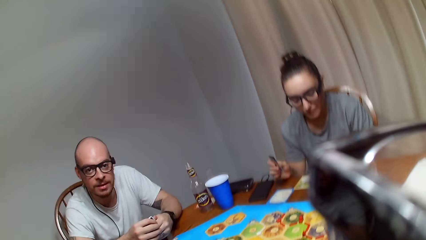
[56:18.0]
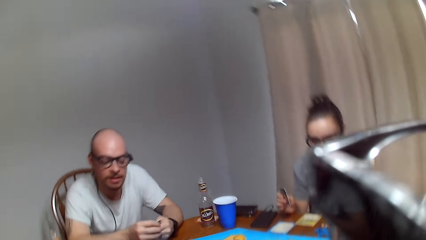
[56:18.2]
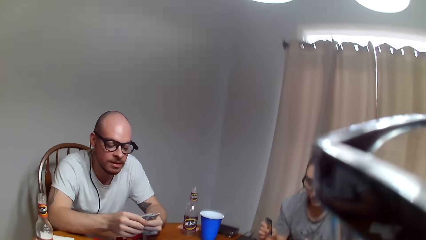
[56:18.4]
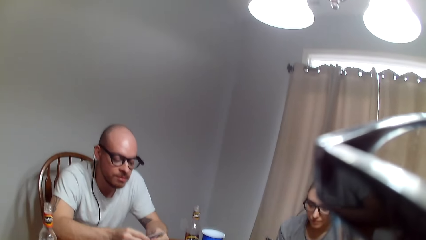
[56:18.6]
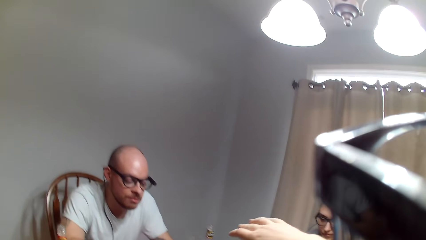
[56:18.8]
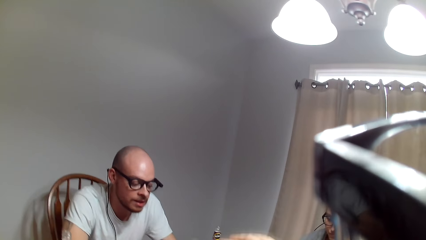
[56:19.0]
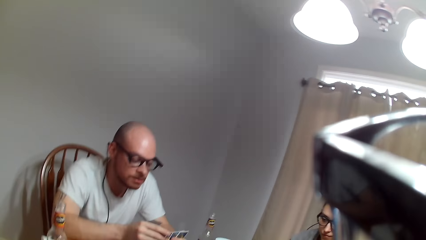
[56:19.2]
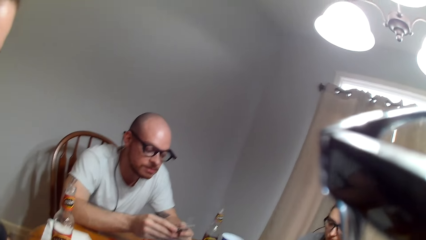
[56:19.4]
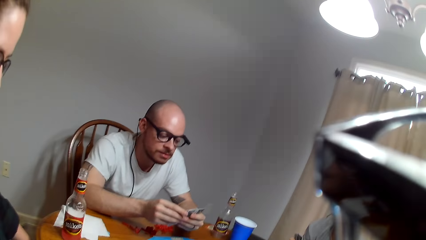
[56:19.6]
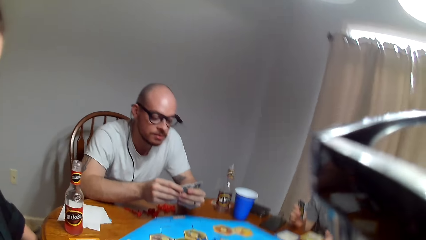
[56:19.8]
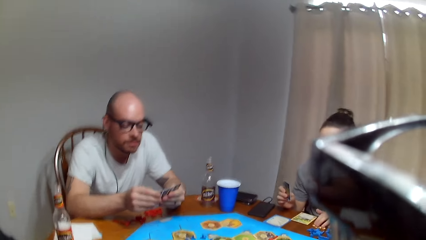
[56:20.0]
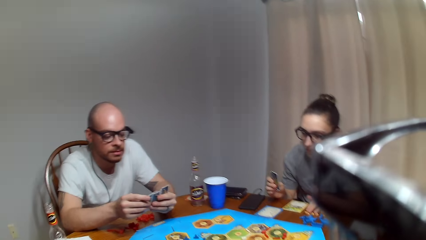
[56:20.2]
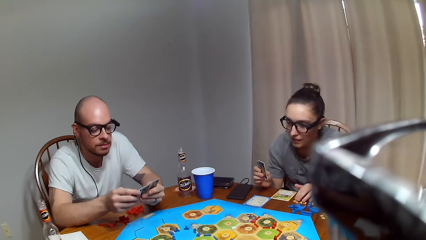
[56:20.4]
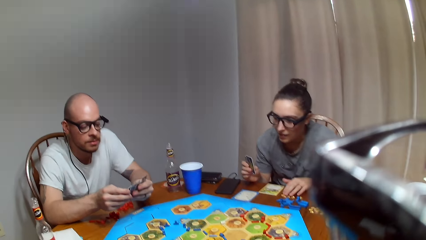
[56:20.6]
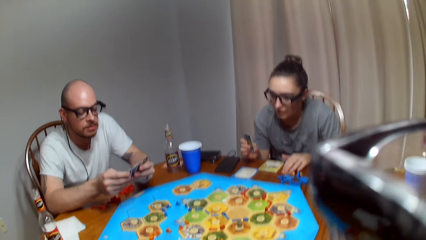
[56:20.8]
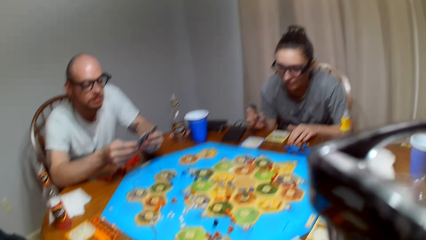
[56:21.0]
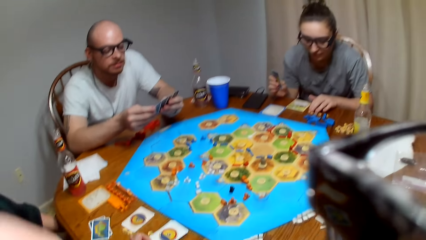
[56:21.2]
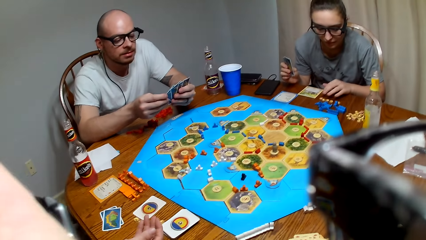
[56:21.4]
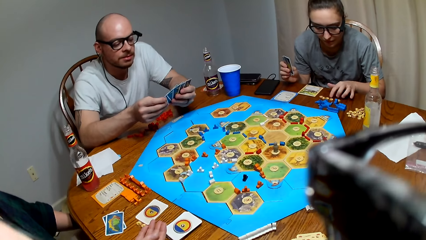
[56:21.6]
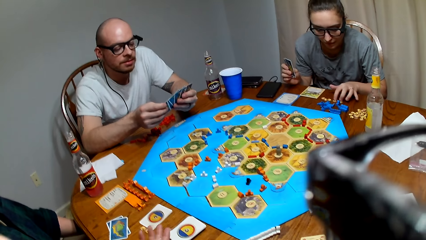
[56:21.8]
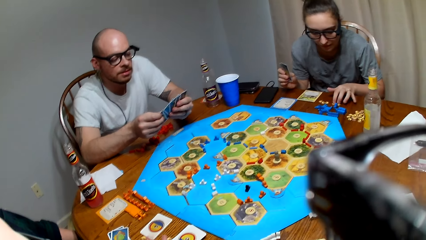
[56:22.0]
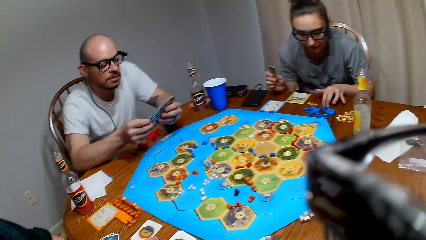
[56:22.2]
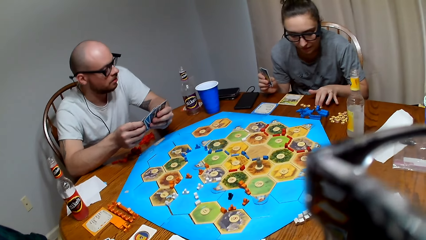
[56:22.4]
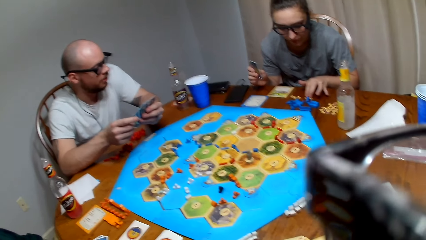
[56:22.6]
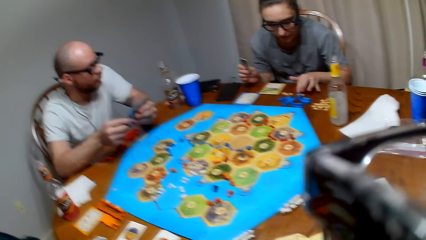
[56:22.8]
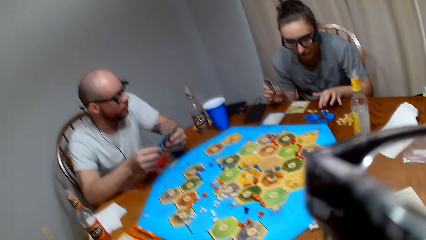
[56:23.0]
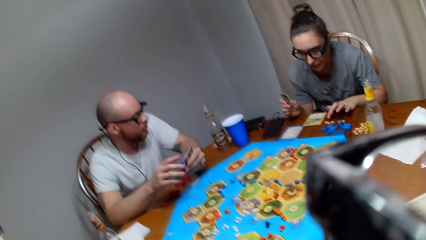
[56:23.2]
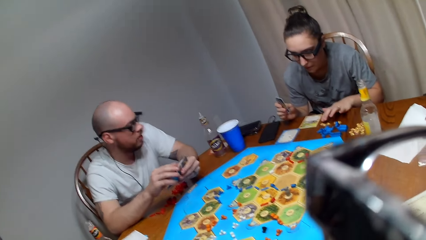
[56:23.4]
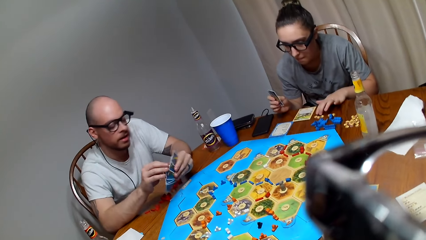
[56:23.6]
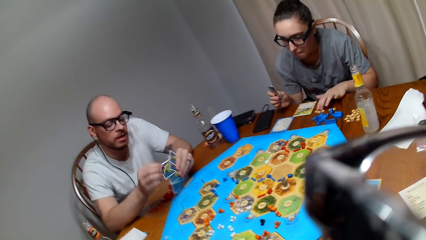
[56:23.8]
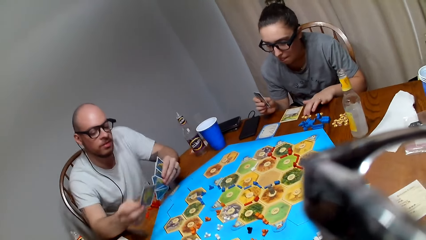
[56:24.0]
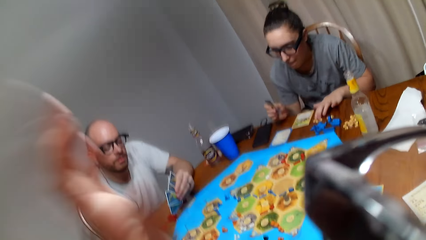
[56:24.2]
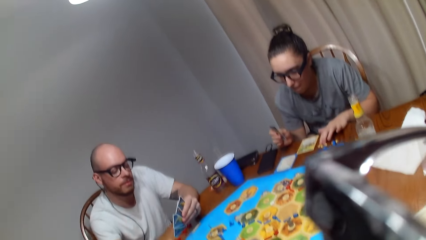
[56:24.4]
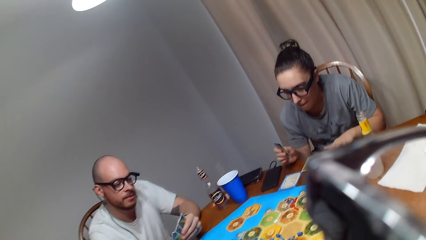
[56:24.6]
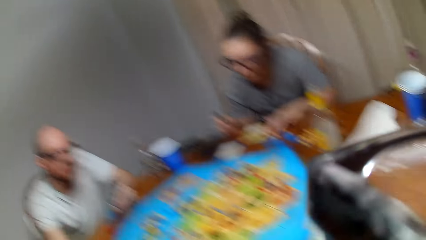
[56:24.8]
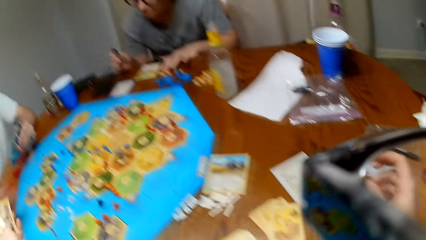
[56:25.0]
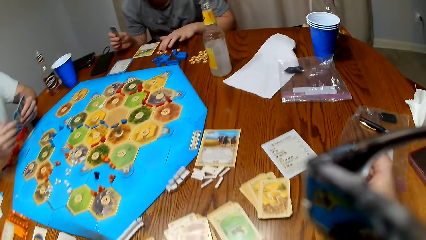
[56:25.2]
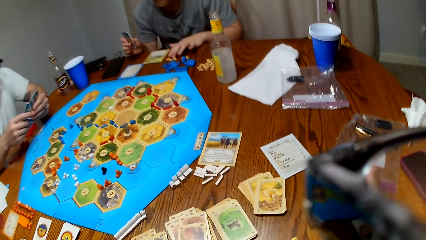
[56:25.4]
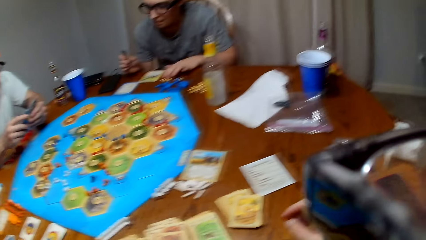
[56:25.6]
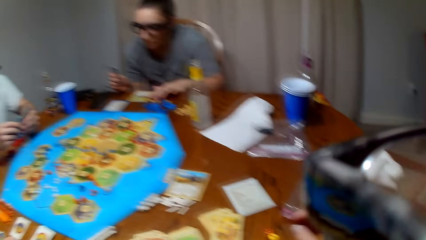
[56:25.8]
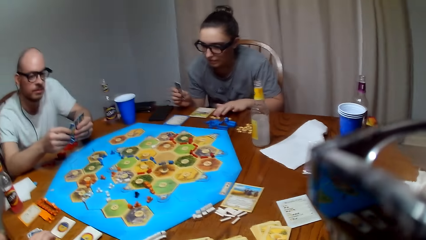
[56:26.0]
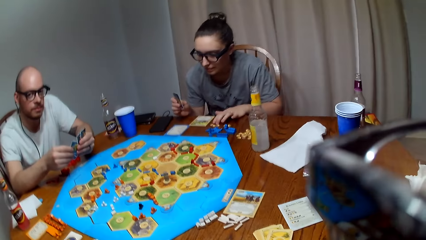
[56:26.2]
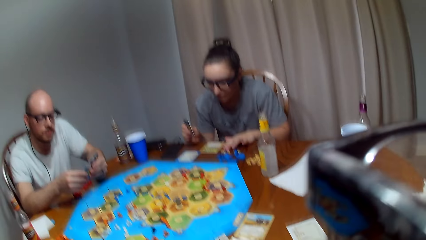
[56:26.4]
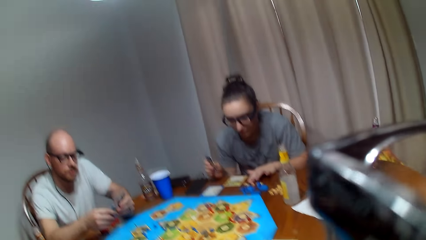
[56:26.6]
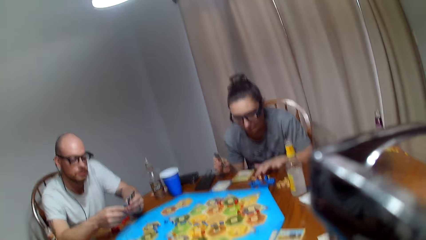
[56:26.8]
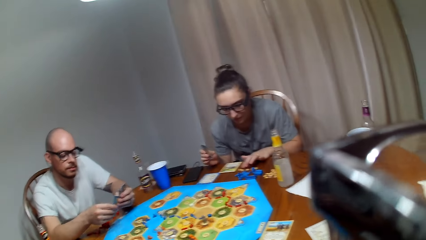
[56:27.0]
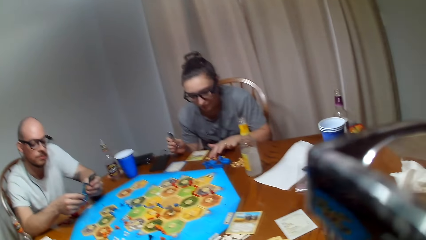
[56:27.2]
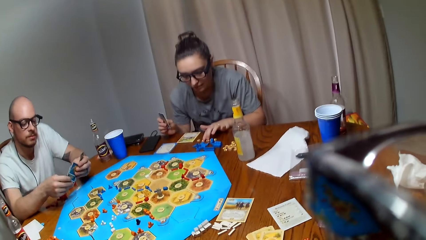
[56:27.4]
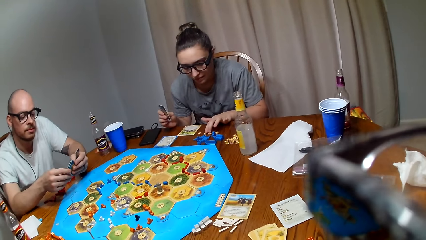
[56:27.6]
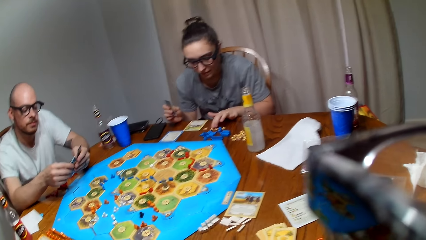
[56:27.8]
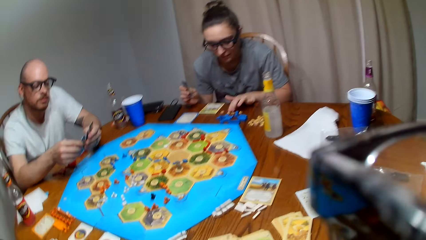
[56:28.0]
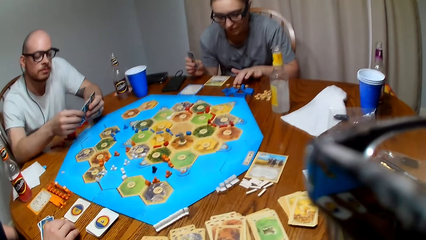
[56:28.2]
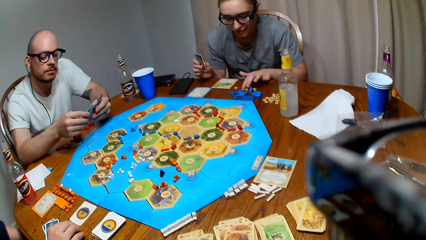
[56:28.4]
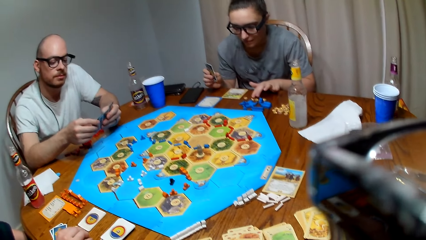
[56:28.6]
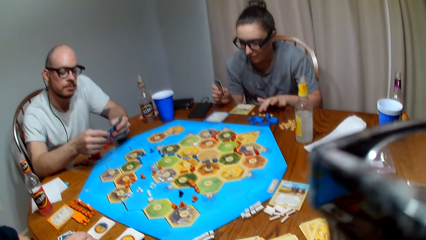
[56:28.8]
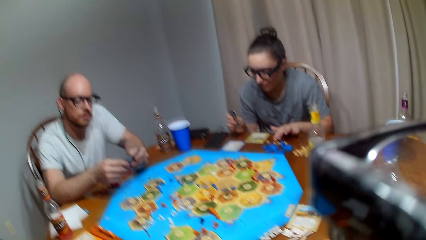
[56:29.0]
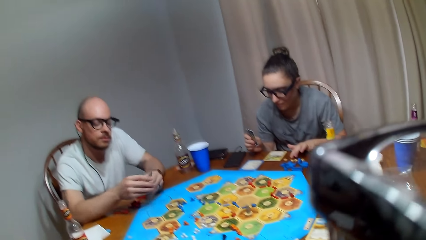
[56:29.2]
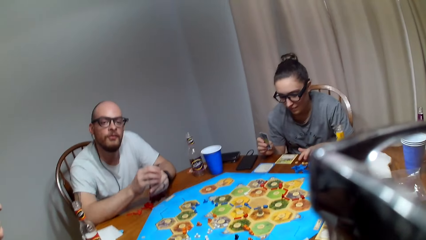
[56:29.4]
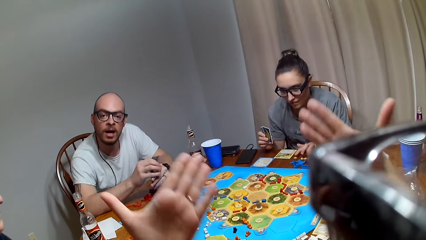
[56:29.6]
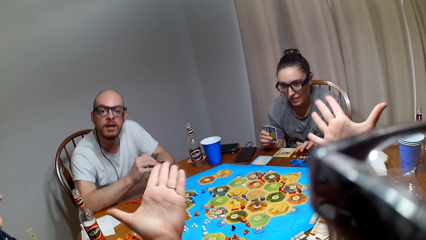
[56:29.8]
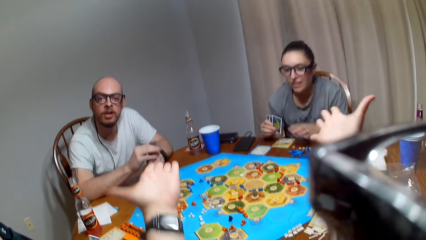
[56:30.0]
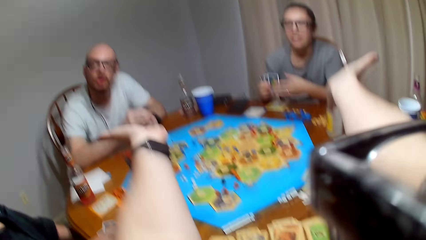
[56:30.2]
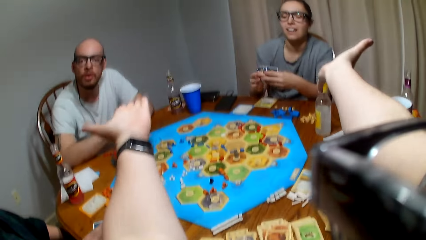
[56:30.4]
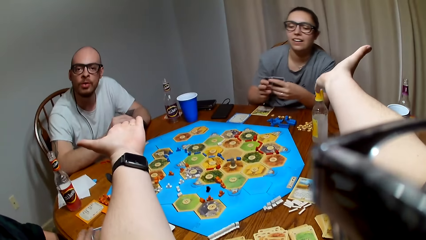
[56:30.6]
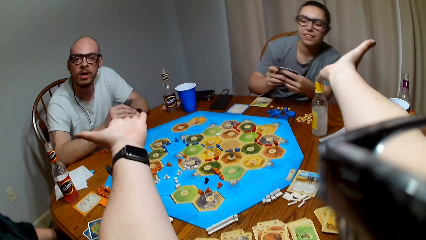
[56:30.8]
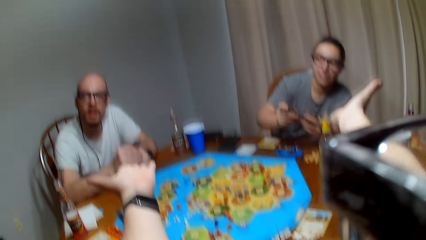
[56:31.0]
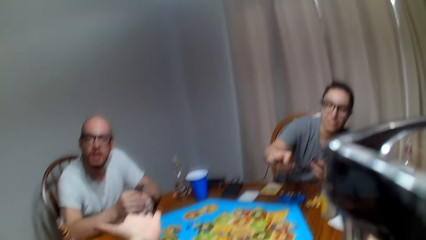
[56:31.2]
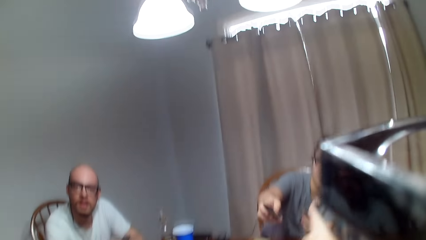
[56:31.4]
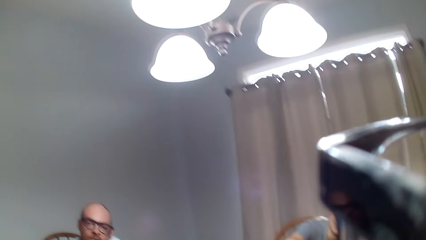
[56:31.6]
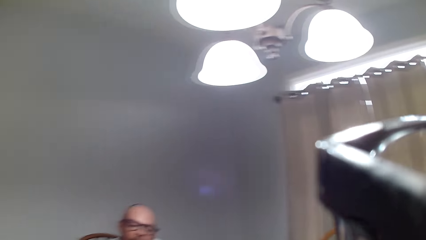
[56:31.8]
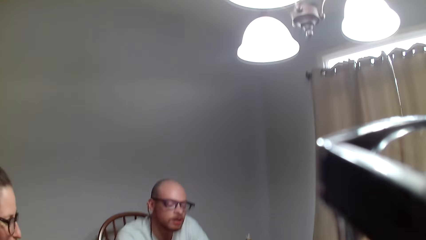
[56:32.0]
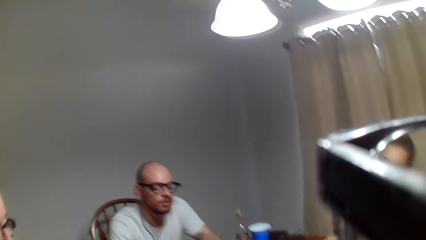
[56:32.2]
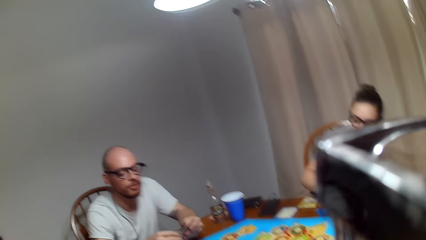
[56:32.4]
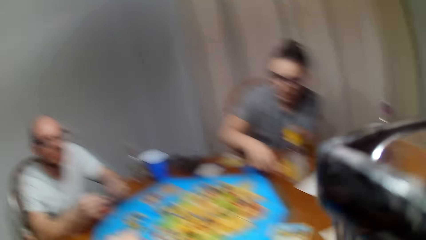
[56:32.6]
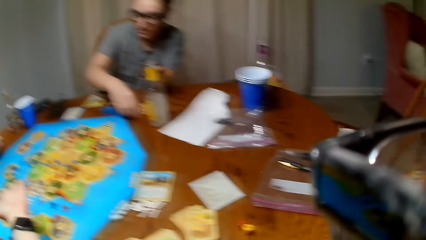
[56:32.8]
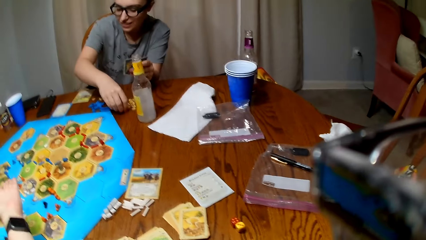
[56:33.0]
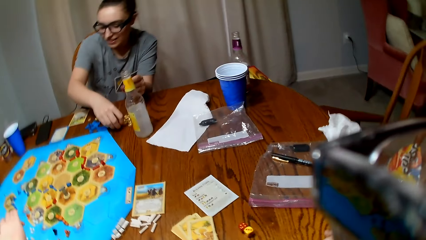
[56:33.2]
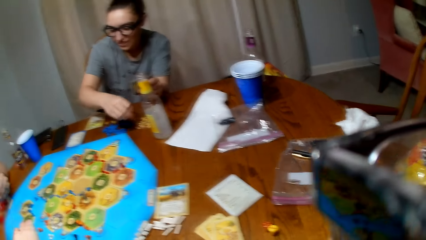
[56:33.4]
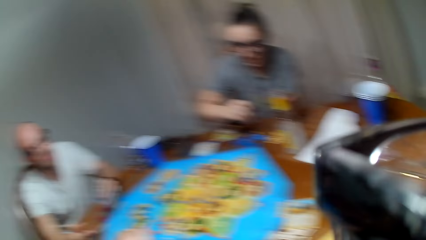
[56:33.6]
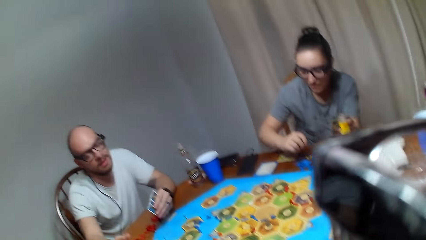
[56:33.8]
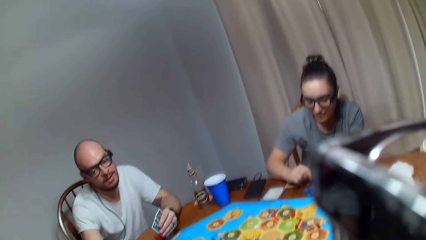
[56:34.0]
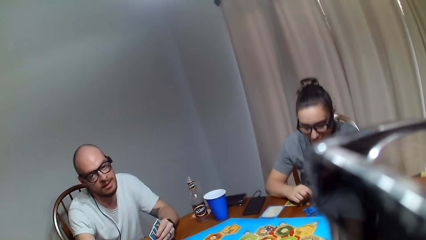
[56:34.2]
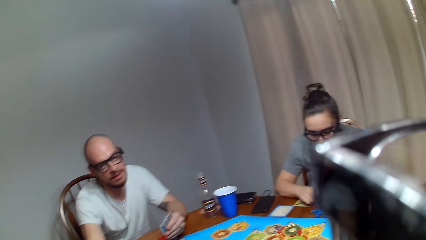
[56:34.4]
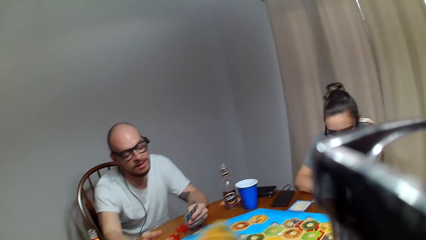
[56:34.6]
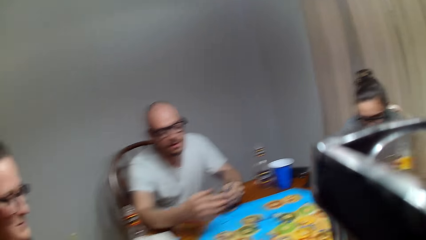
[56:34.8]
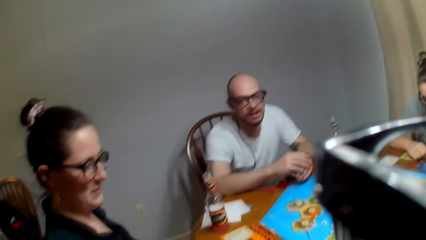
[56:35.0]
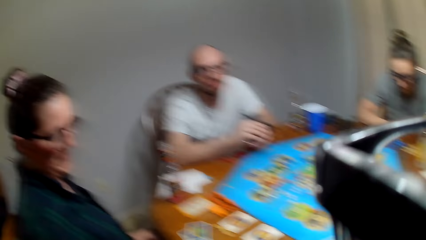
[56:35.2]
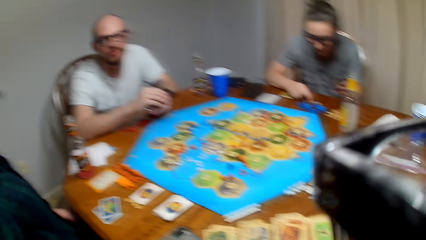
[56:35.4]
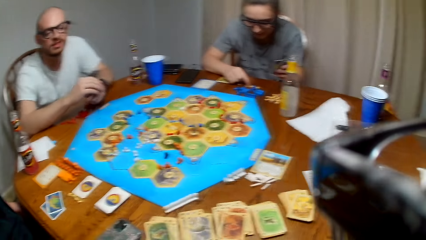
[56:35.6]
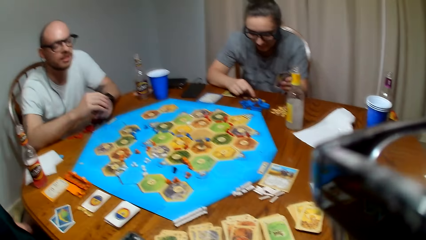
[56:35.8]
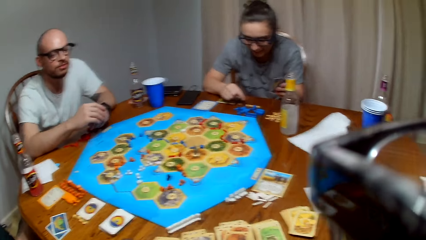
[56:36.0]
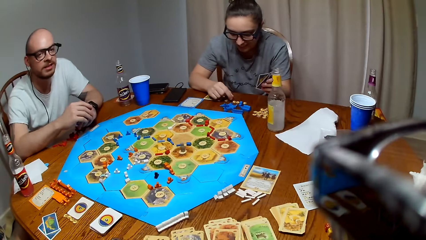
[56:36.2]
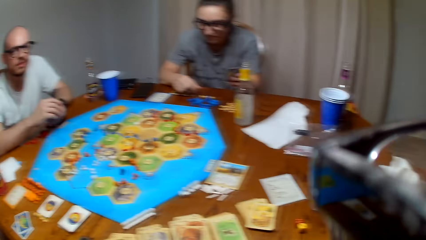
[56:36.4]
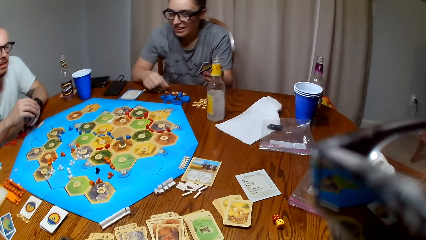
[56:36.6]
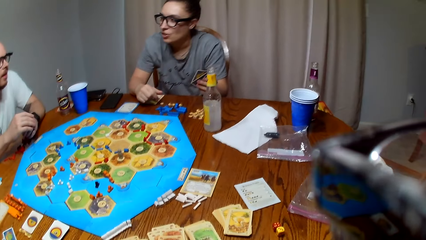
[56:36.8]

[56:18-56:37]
A man shuffles the cards. A lady touches a Catan resource token. The camera wearer picks a card from the man. They raise both hands up. The lady picks a Catan resource token from the table.
